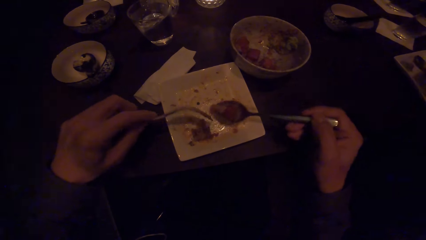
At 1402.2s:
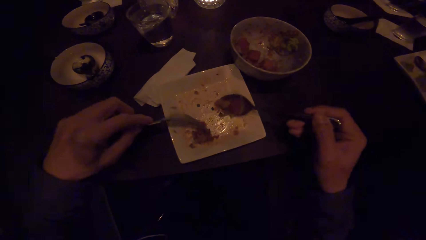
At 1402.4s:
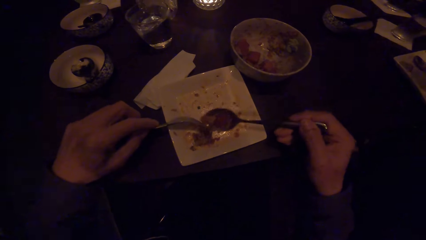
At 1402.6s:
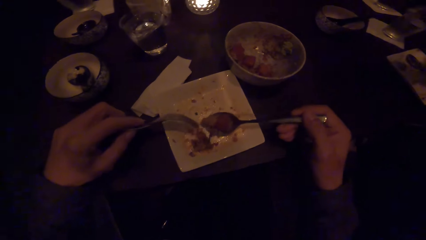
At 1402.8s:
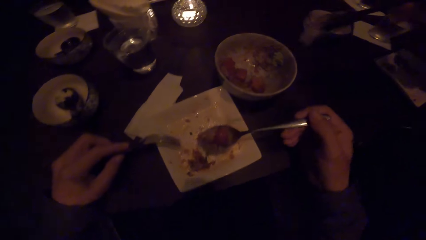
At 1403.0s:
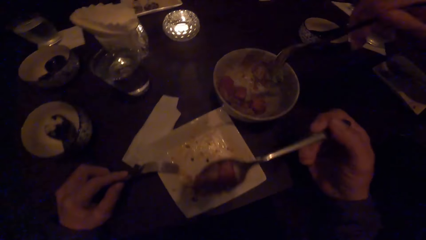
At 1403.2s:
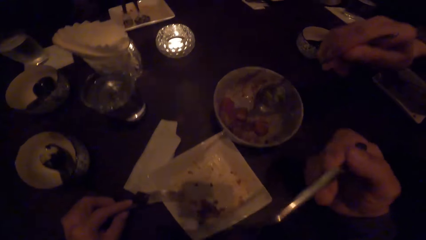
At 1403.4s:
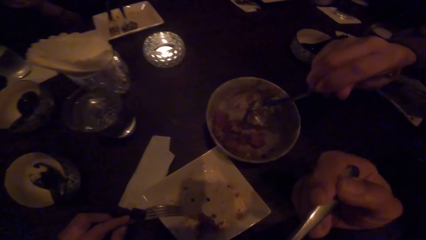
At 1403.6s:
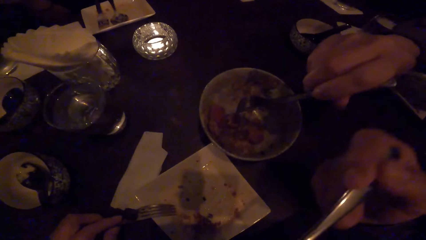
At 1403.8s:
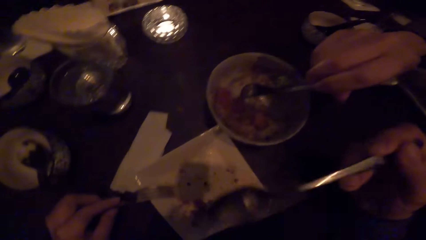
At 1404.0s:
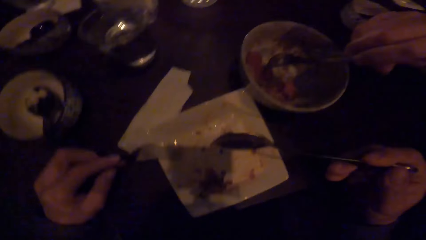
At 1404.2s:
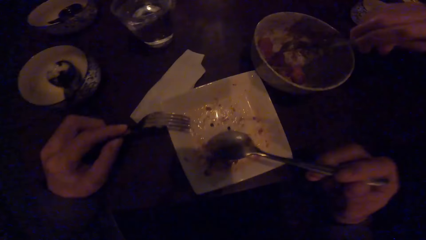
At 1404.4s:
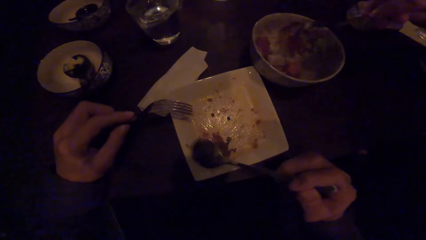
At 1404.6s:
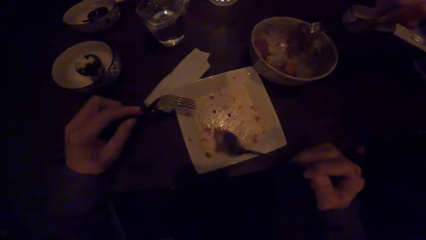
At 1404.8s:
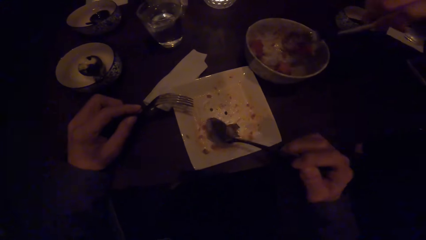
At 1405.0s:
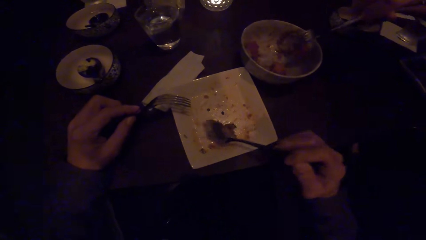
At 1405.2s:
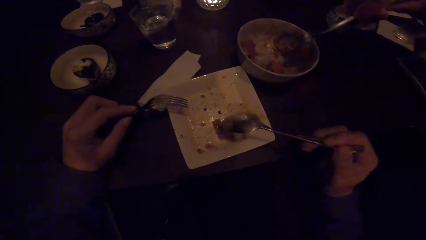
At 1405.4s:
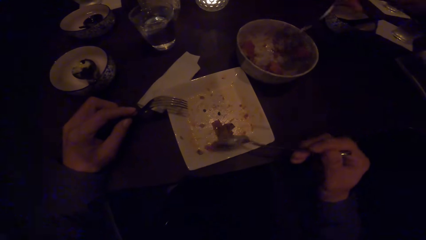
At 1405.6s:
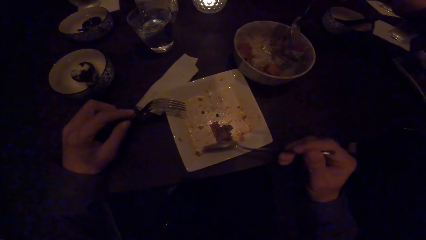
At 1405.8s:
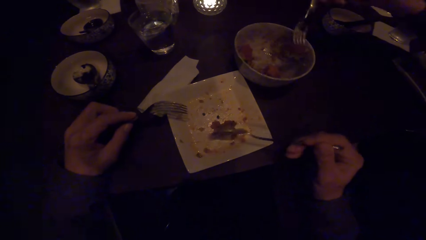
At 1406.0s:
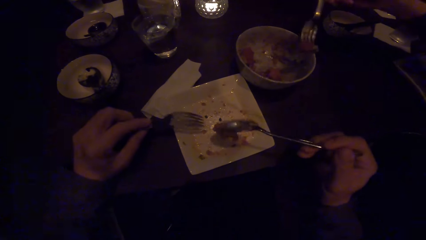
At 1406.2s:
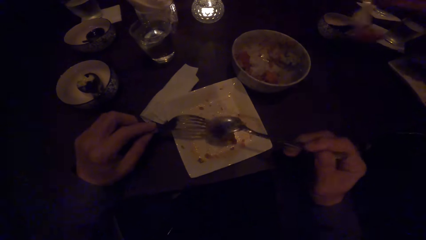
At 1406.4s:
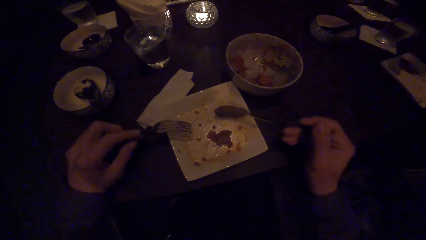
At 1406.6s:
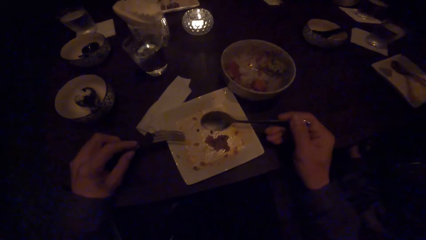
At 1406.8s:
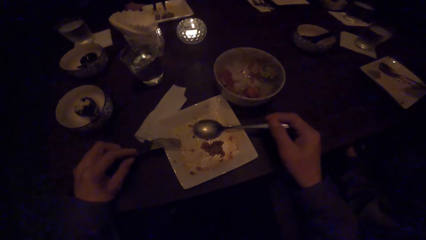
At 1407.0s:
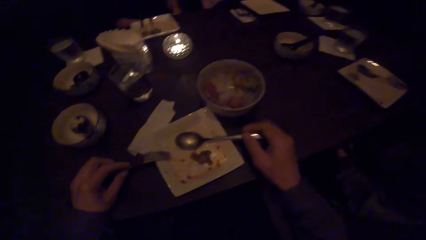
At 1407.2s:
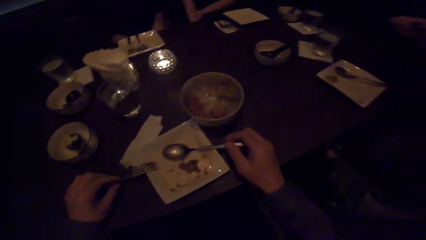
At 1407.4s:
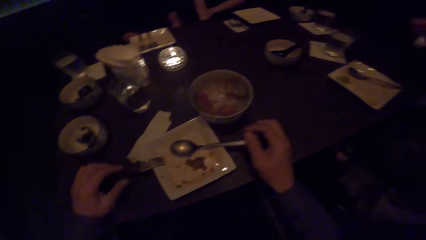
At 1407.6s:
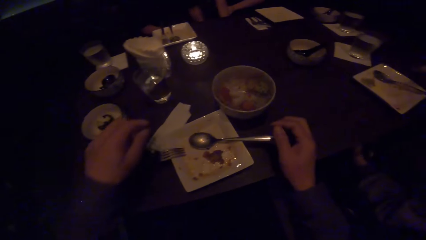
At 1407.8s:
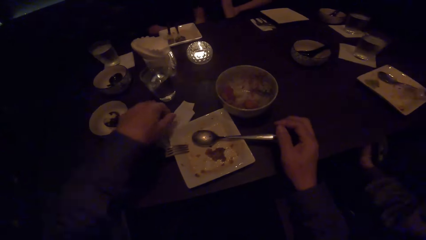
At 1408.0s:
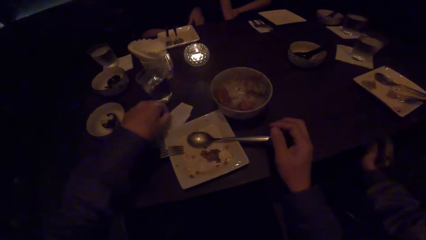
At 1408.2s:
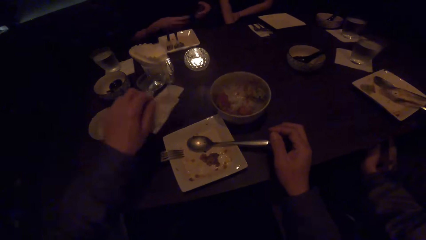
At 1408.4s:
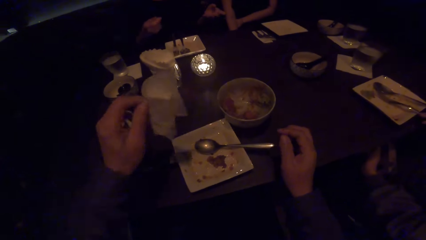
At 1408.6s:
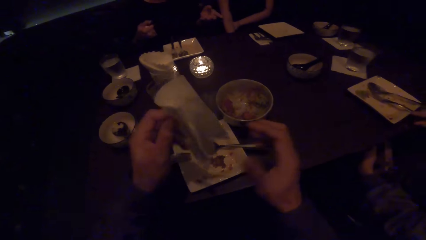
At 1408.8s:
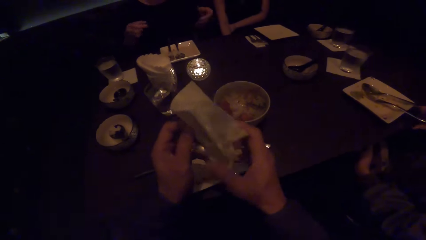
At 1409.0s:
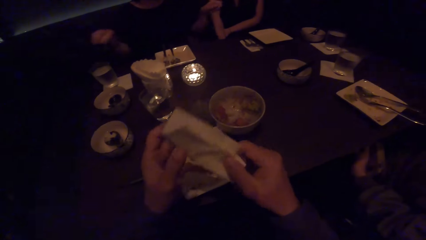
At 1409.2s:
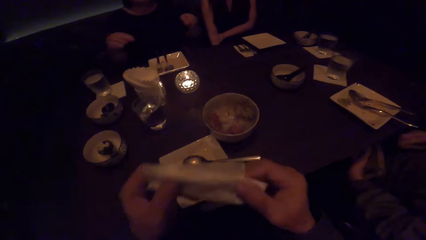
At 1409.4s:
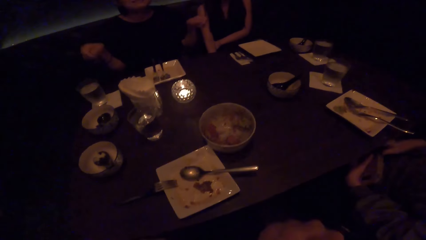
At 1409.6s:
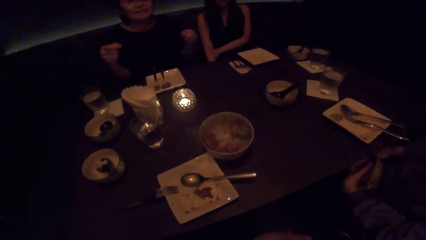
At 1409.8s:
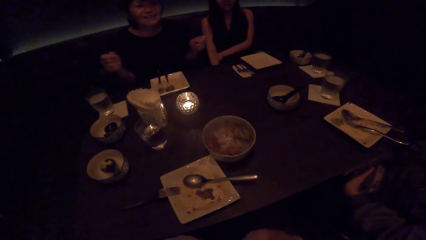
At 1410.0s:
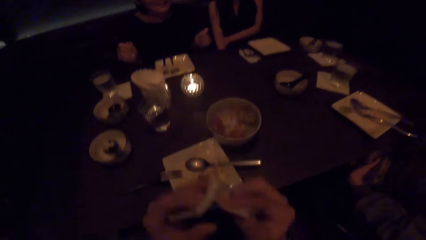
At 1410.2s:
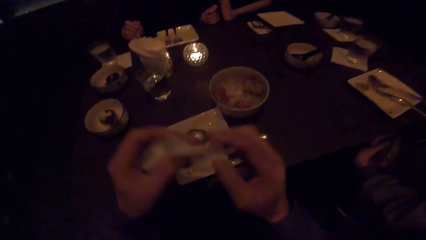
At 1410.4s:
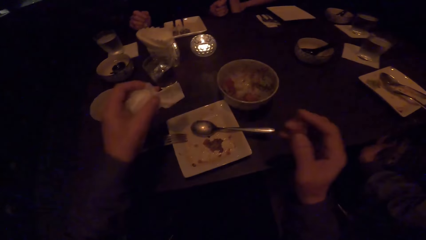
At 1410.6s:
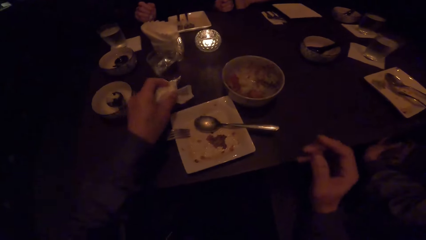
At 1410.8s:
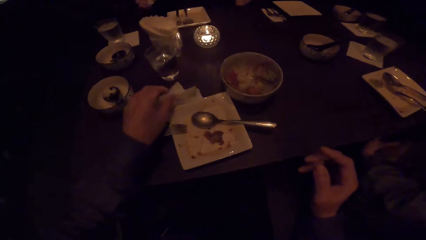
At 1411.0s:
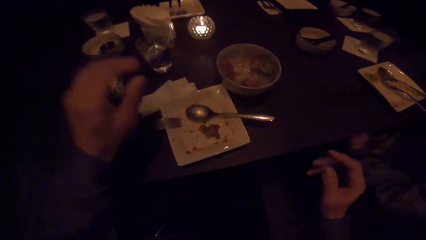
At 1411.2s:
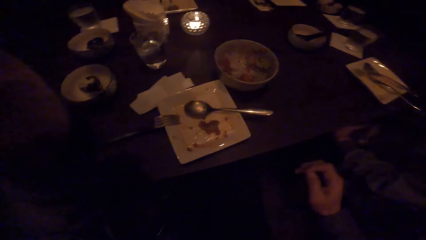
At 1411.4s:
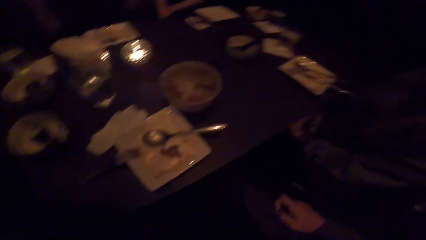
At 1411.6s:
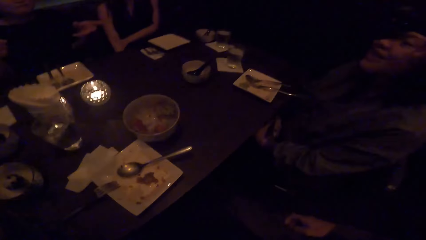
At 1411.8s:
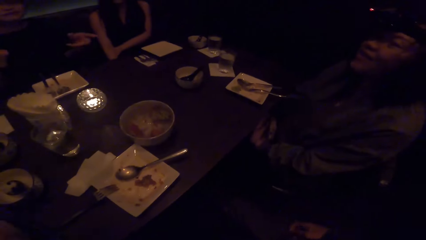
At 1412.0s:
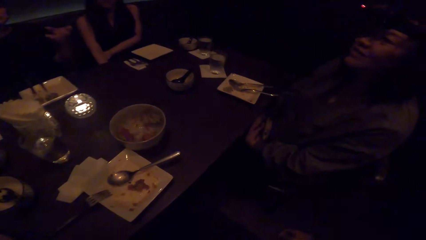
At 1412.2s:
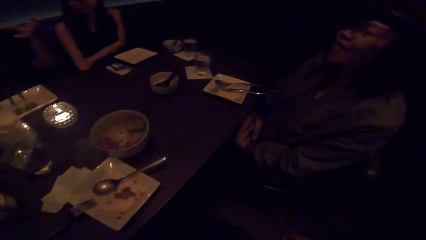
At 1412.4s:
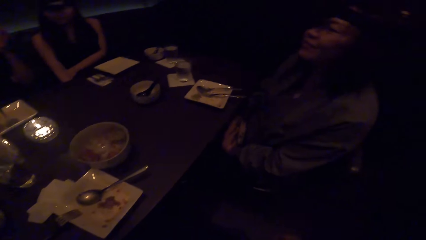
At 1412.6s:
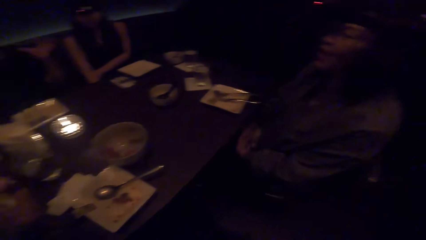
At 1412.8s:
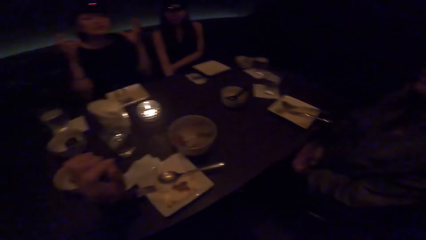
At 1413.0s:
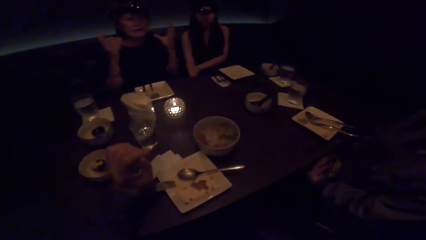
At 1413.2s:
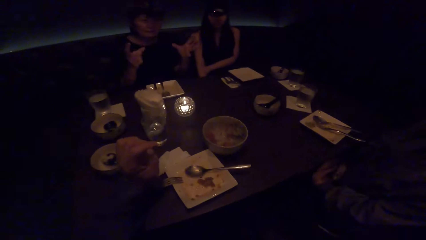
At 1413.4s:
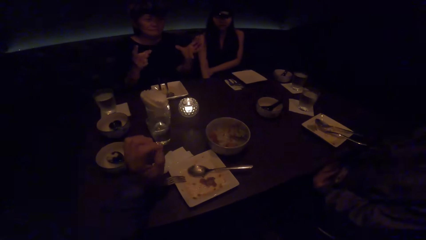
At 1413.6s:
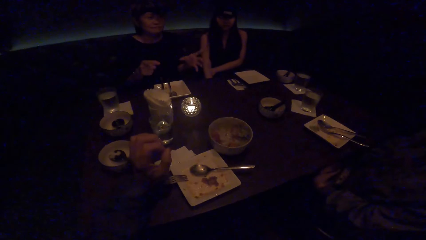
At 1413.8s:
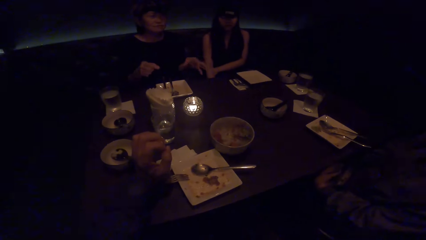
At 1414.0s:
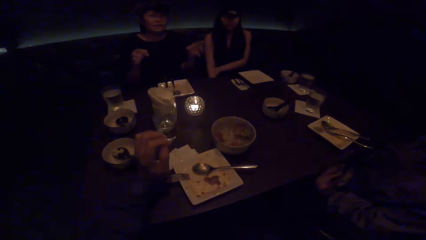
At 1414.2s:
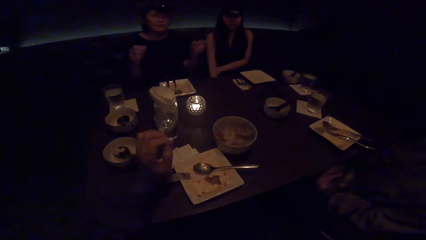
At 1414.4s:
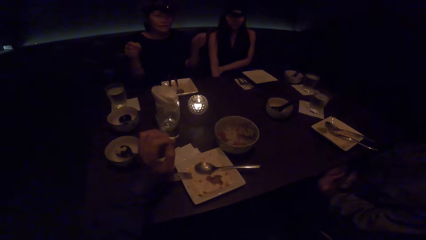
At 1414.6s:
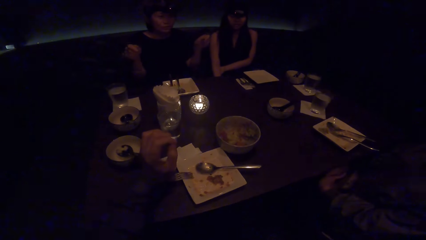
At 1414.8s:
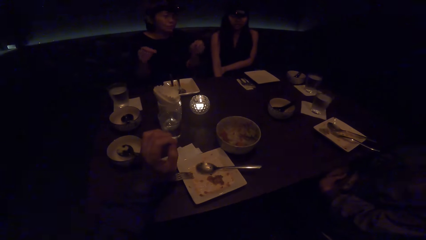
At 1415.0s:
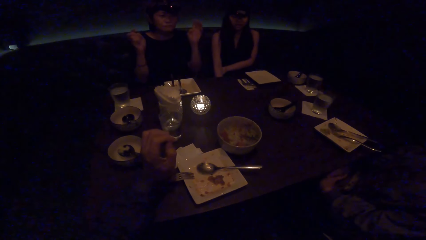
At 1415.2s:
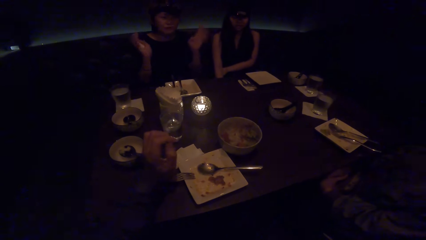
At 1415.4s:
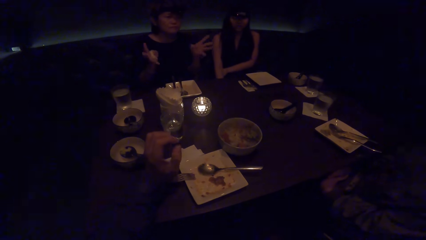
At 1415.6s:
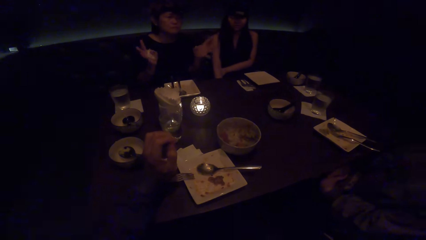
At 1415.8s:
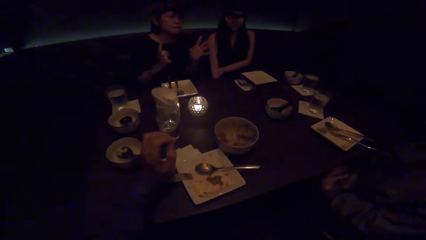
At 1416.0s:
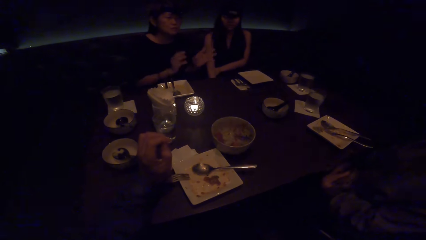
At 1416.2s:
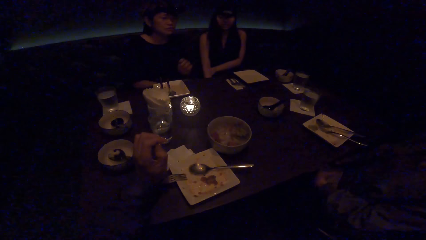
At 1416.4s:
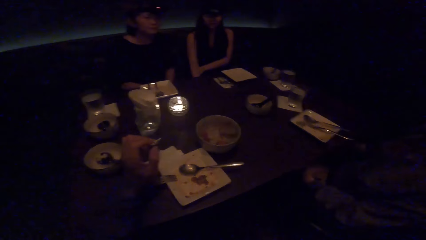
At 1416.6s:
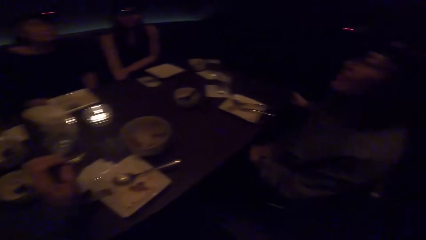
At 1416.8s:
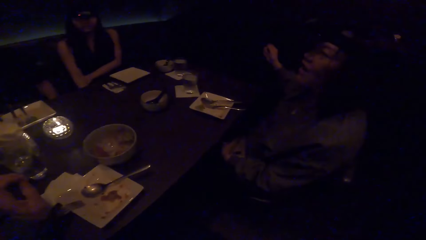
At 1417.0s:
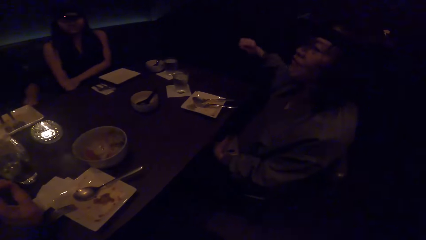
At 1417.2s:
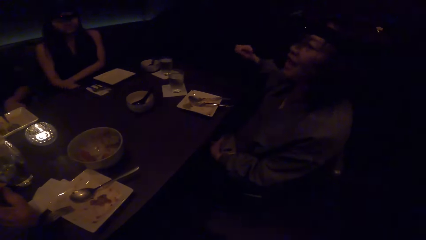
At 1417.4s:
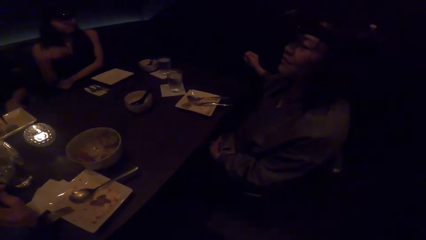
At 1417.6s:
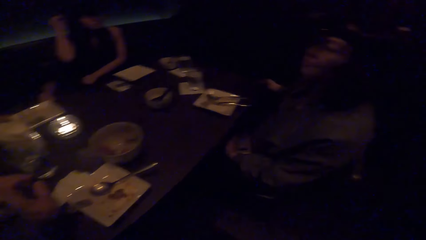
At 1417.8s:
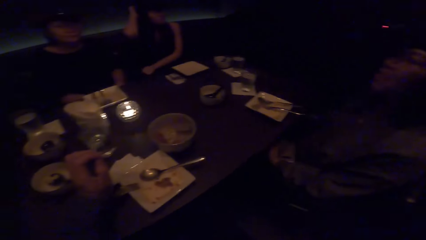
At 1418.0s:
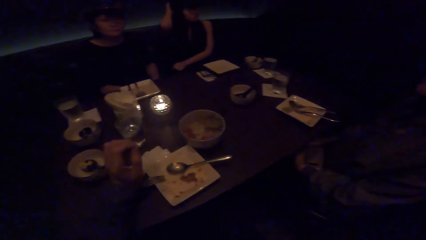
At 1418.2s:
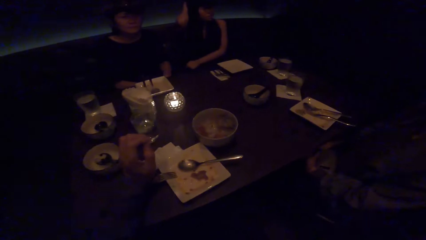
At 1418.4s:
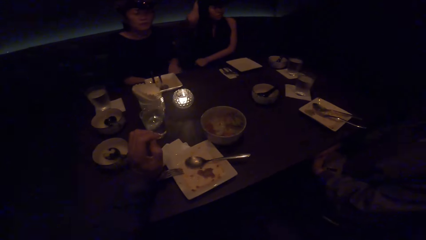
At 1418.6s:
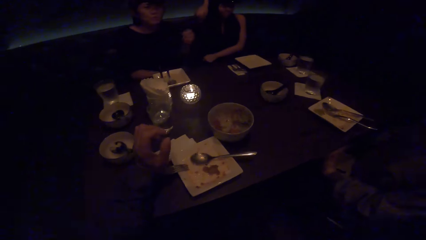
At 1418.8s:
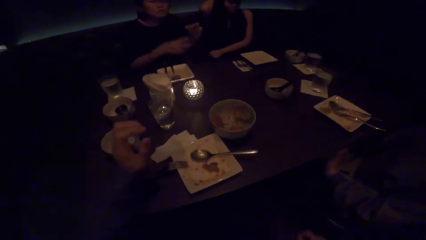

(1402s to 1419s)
The camera wearer puts the food in the mouth. A woman eats food from the plate with the fork in her right hand. The camera wearer puts the food together with the spoon. He drops the fork and spoon on the table with both hands. He picks up a piece of tissue from the table with his left hand. He cleans his mouth with the tissue. He drops the tissue on the table with his left hand. He looks at a man.
